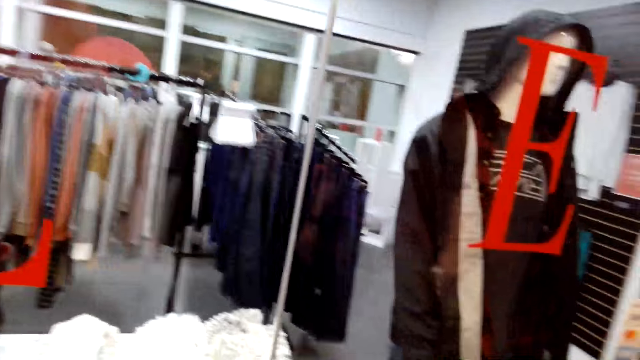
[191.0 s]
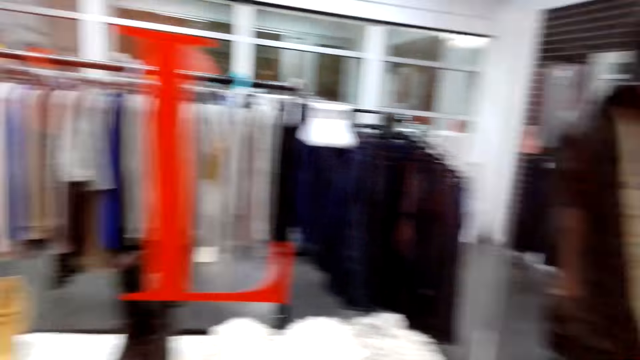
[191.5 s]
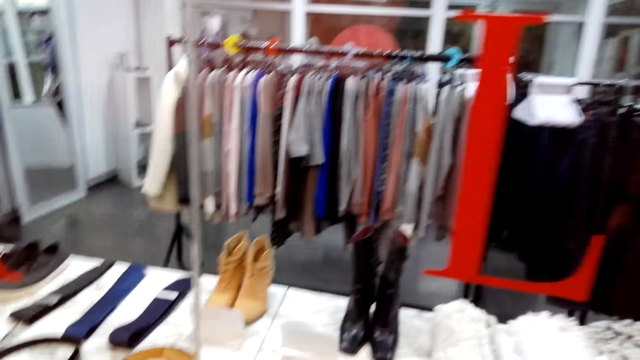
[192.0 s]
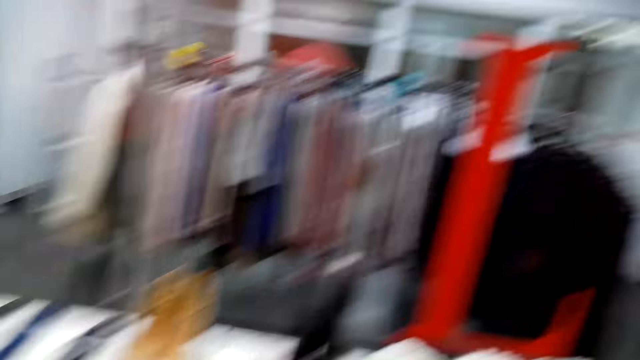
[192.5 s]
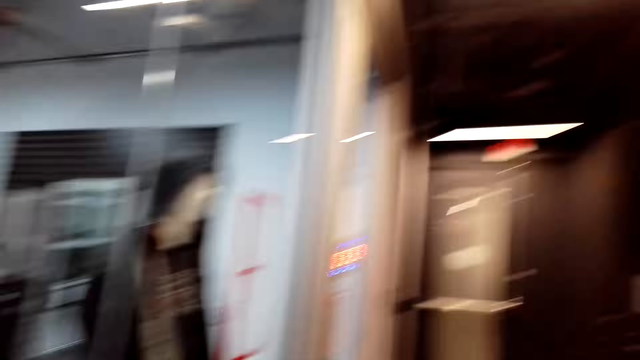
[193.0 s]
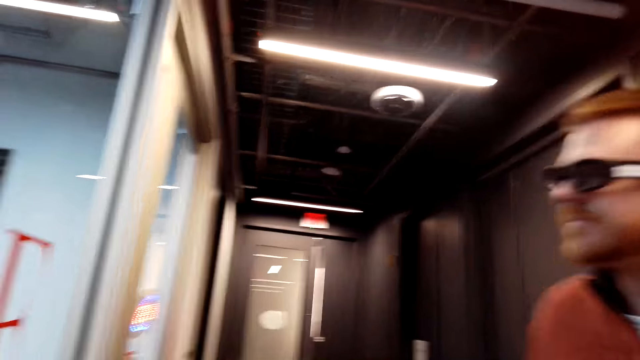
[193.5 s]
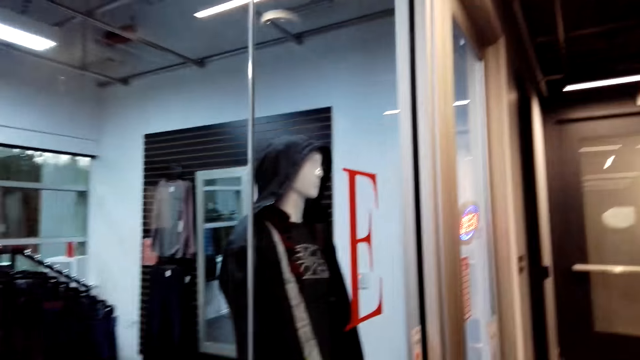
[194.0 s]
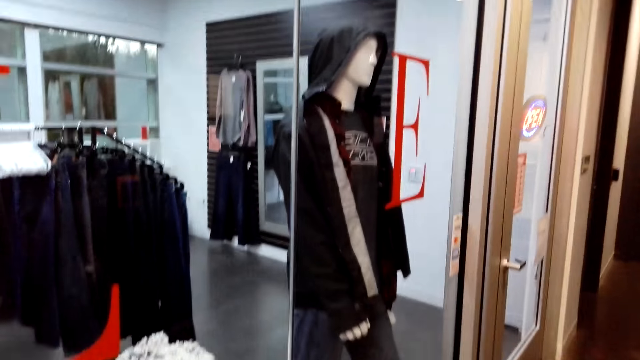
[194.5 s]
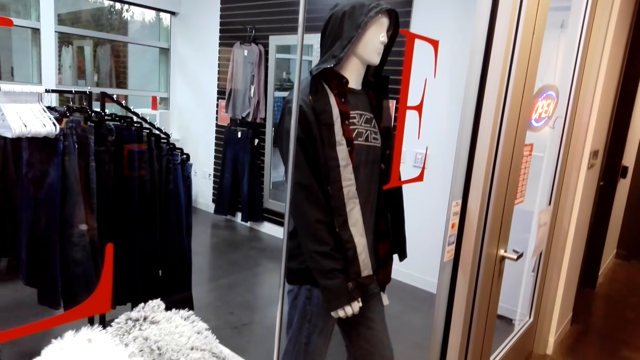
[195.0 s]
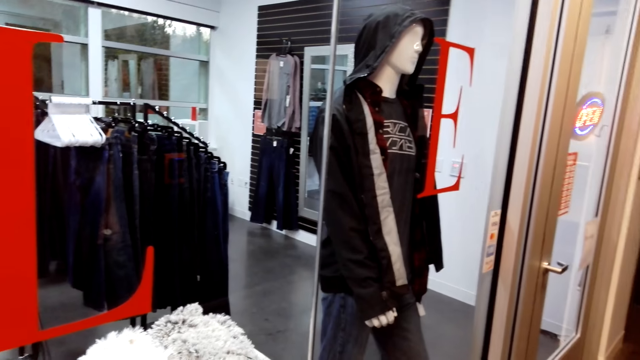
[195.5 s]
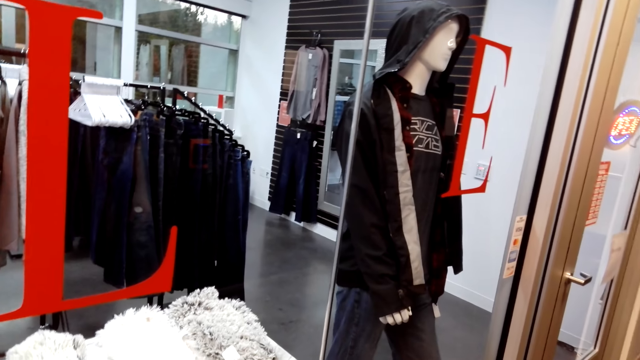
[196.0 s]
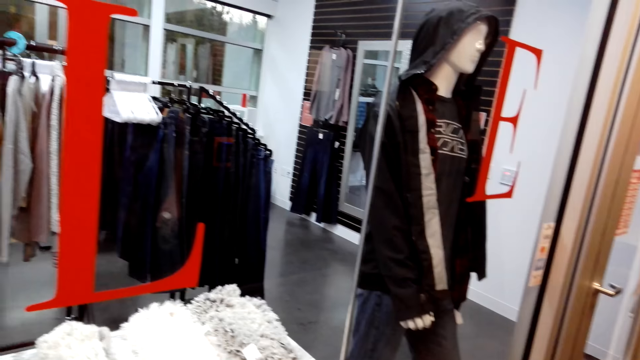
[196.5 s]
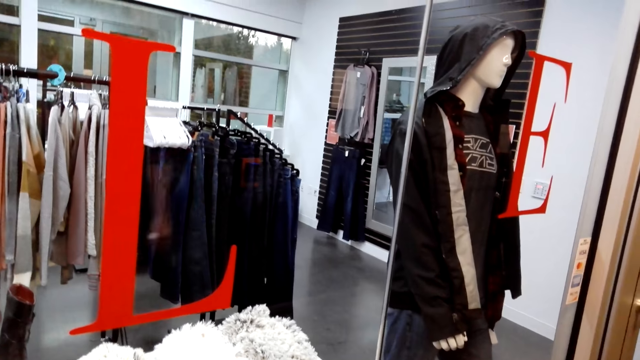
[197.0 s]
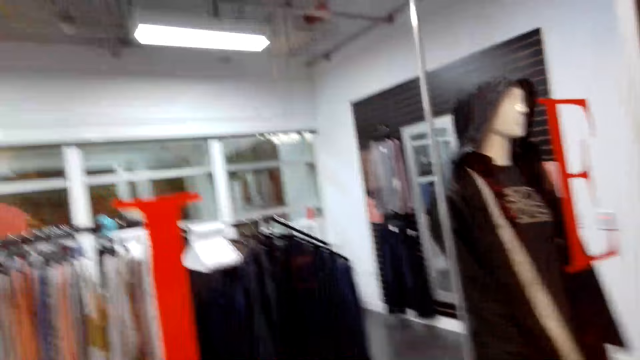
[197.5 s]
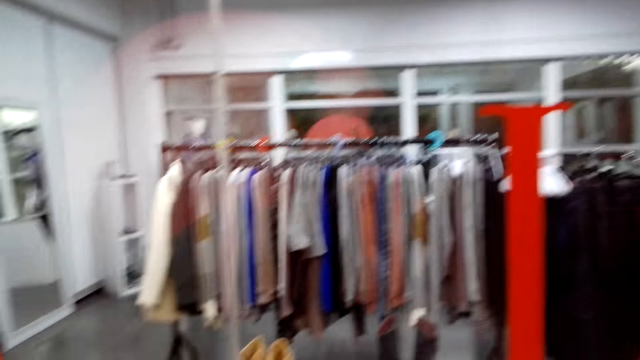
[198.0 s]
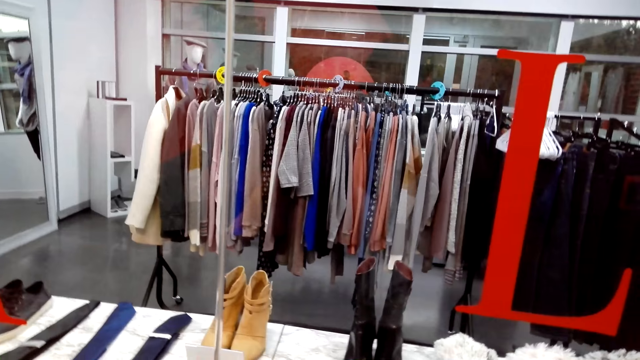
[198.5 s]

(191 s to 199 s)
The camera wearer walks on the path. They look around a store.

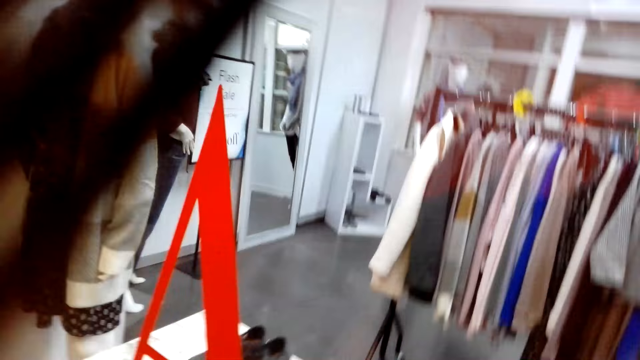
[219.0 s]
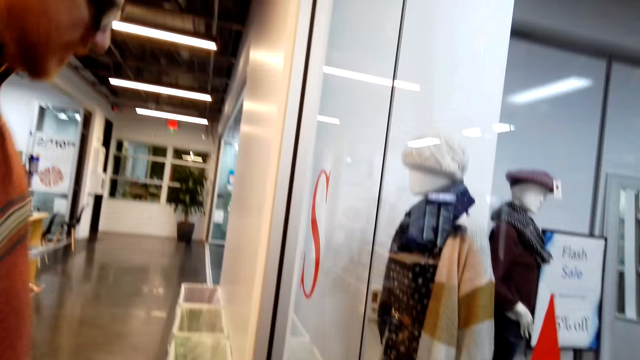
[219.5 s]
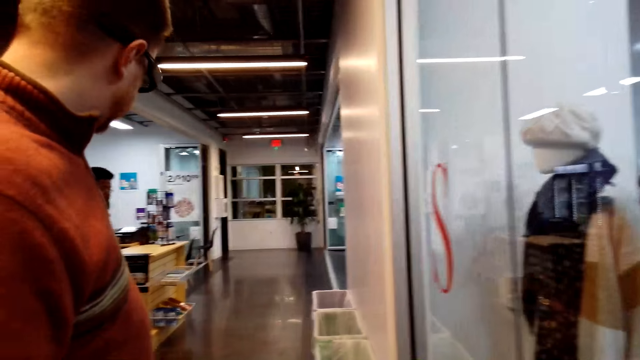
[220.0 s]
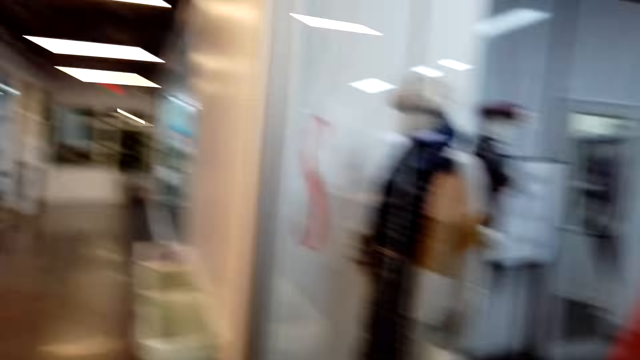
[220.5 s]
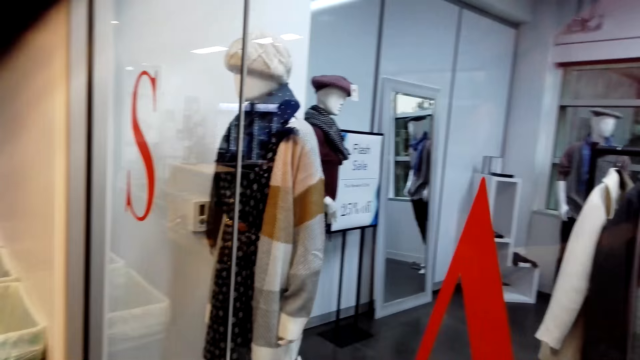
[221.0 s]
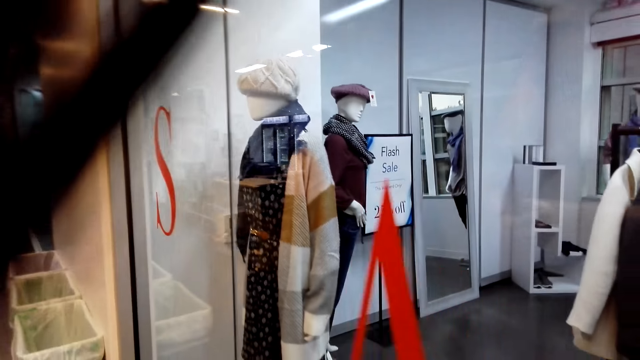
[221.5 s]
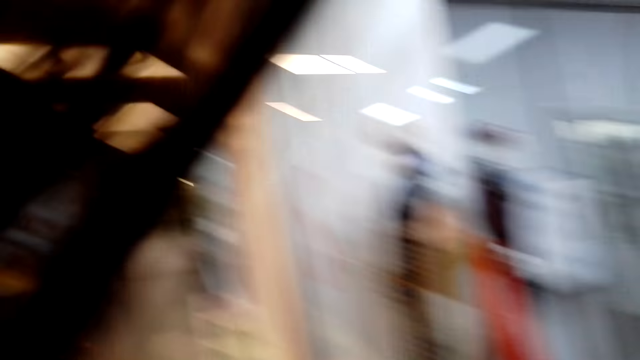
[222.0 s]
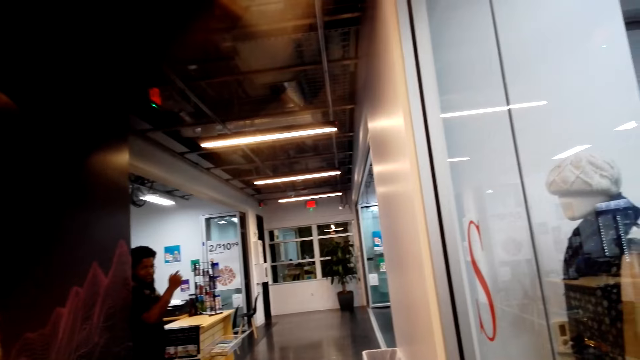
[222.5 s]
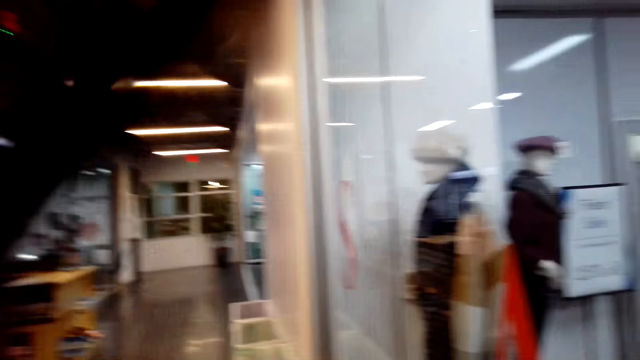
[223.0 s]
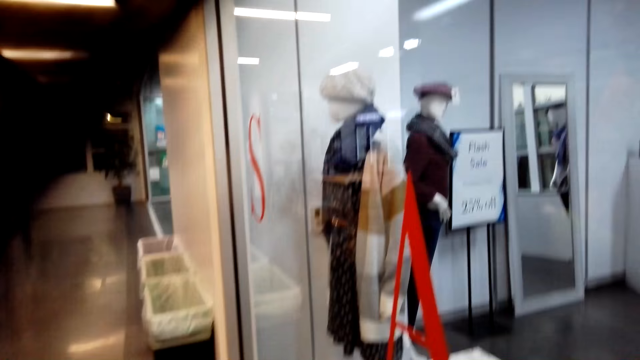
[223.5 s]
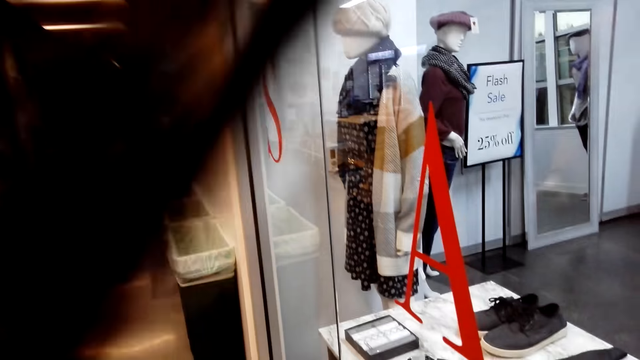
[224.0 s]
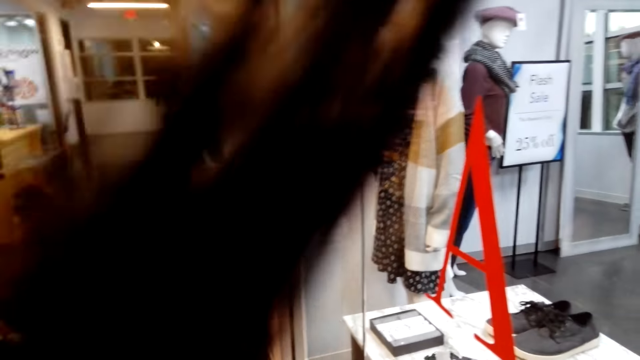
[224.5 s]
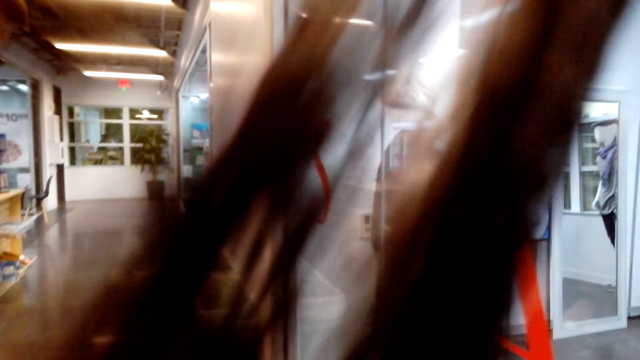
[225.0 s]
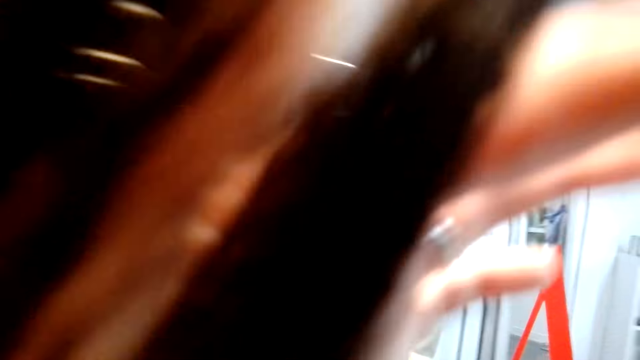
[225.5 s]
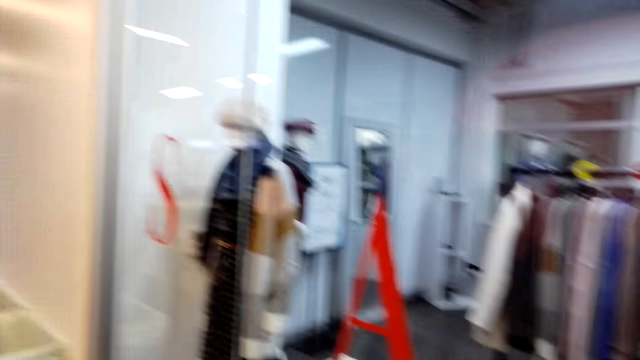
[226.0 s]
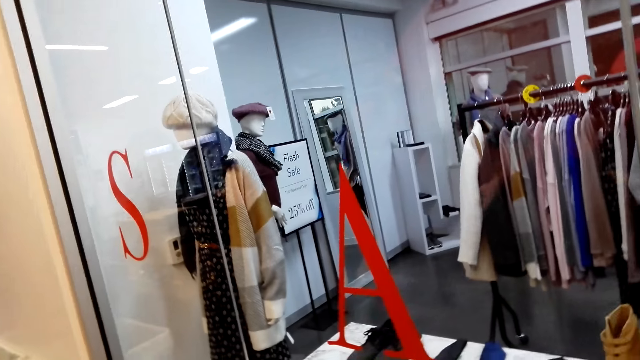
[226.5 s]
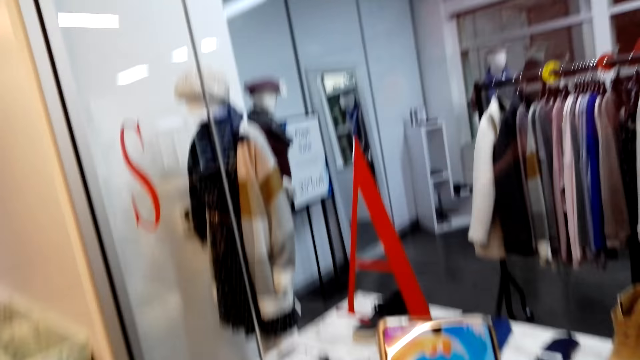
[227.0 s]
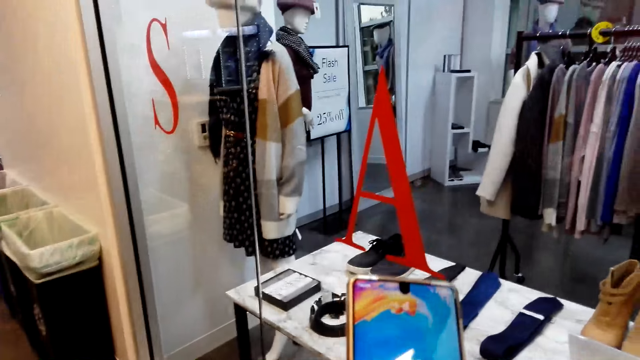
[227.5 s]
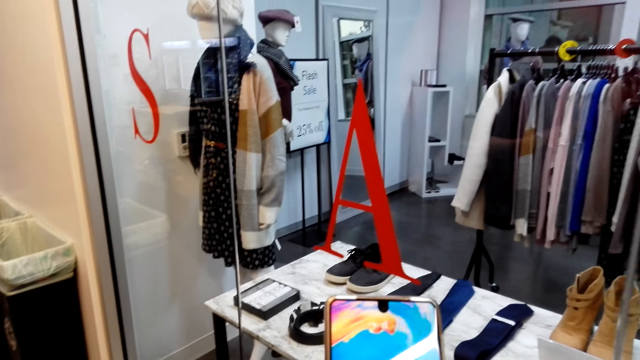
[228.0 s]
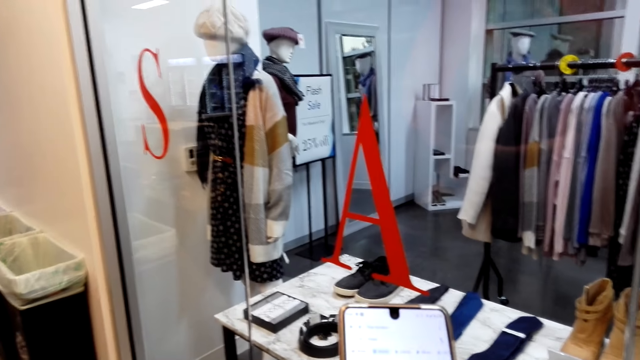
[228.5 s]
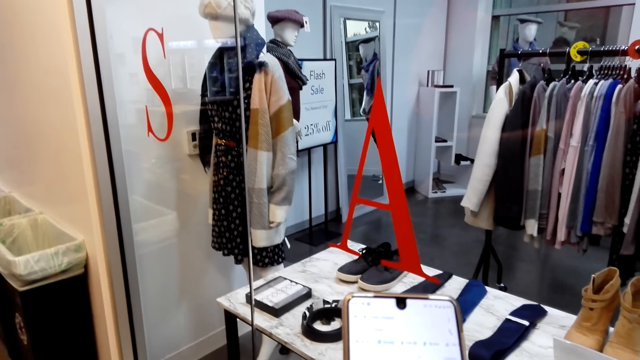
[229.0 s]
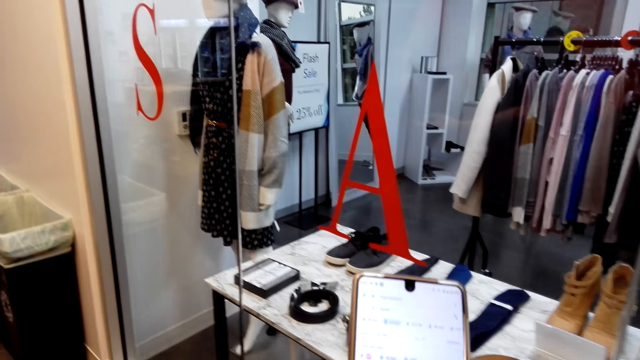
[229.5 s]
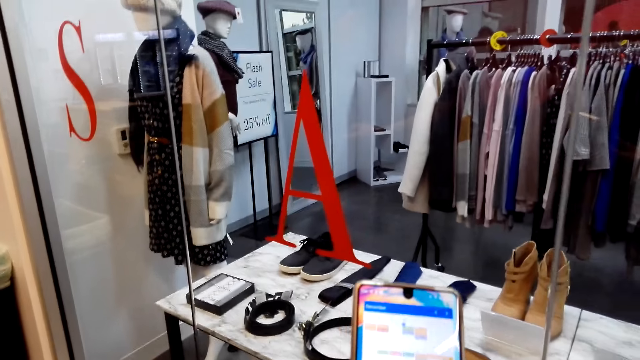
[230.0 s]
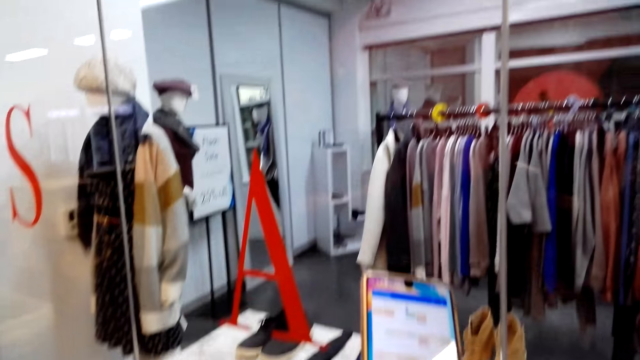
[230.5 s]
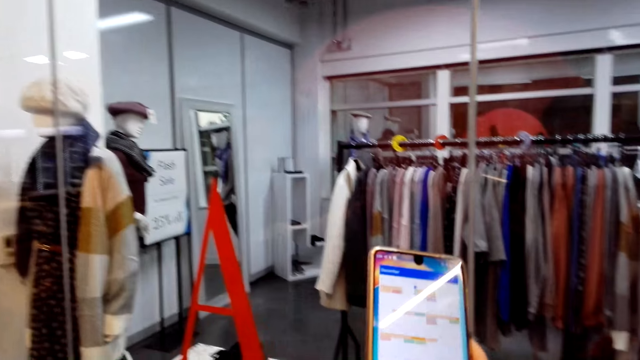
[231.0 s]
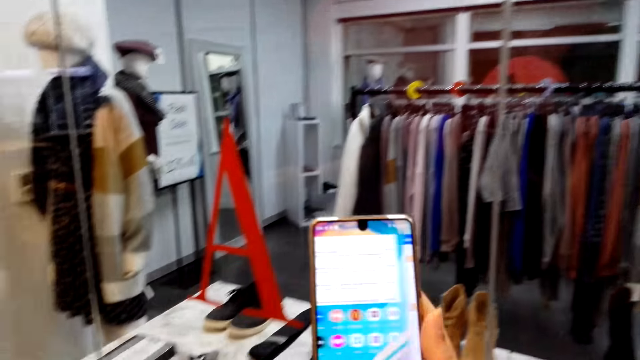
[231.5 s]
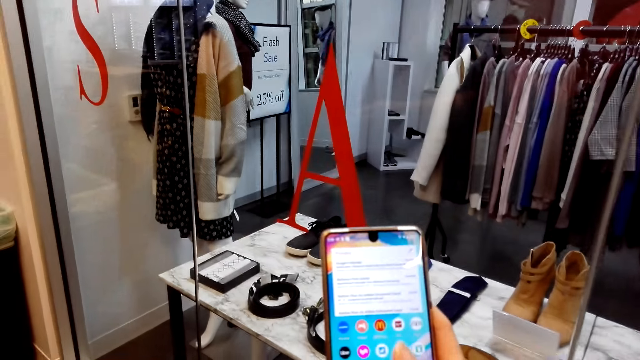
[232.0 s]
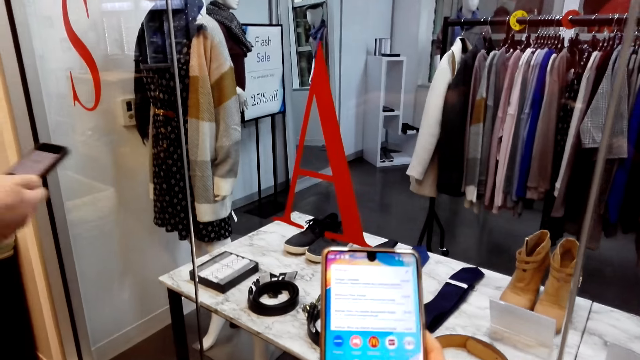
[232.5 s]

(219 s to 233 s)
A man looks aside. The camera wearer looks around the mall. They operate a phone. They touch the phone.
